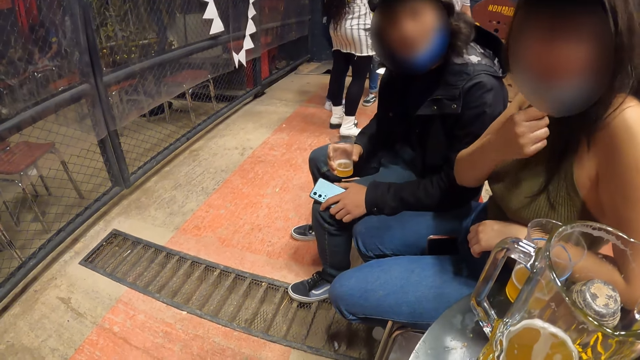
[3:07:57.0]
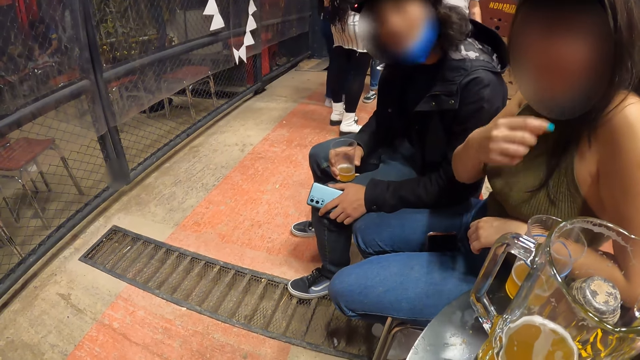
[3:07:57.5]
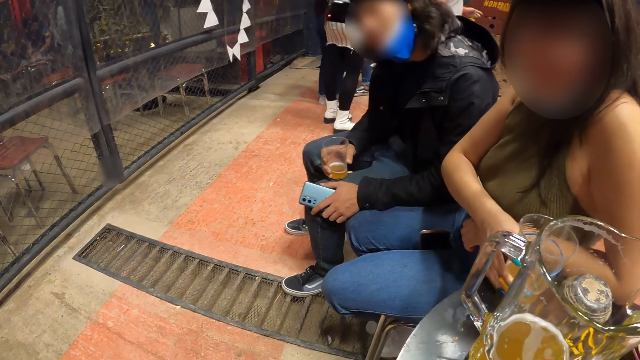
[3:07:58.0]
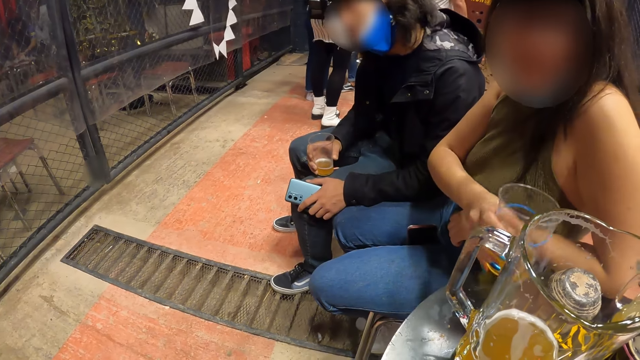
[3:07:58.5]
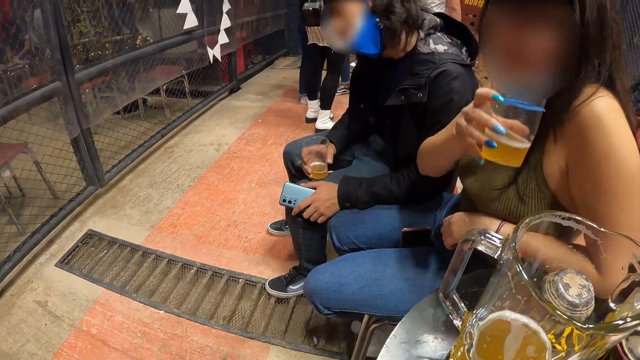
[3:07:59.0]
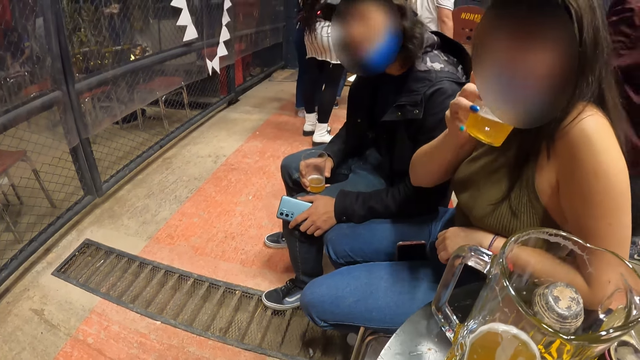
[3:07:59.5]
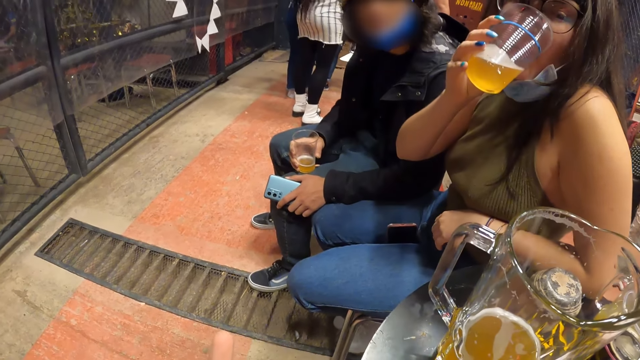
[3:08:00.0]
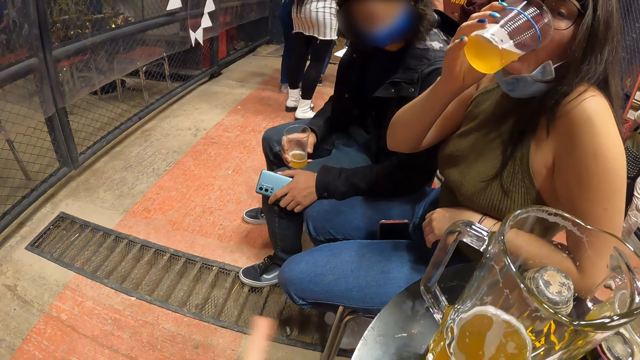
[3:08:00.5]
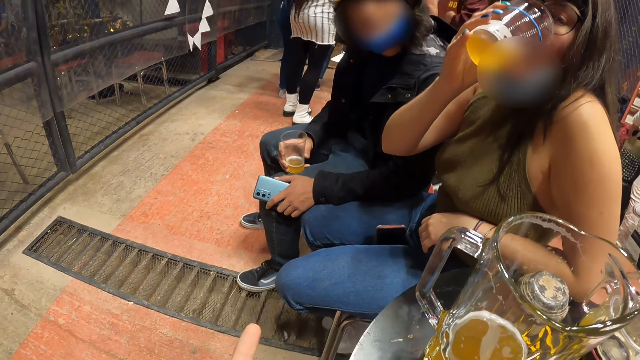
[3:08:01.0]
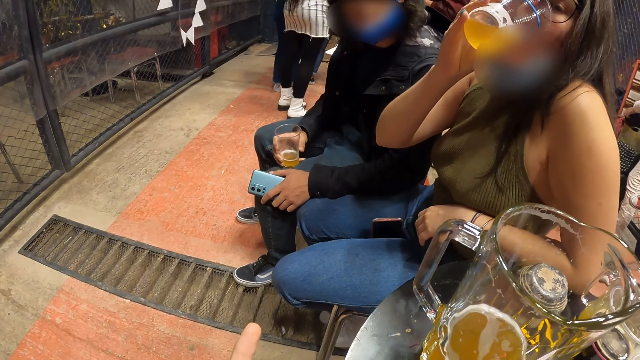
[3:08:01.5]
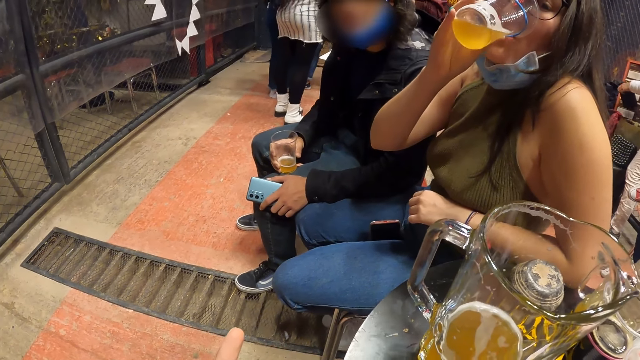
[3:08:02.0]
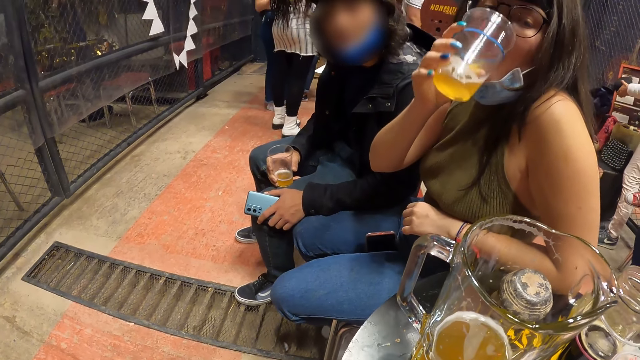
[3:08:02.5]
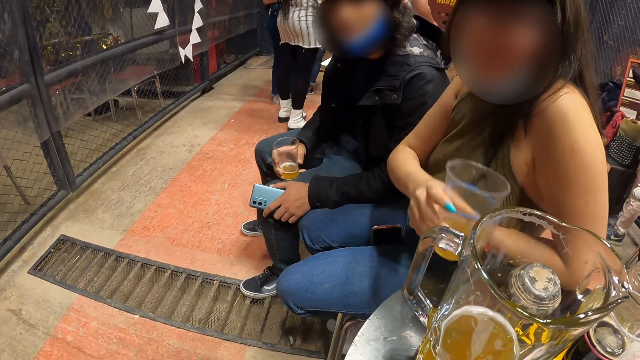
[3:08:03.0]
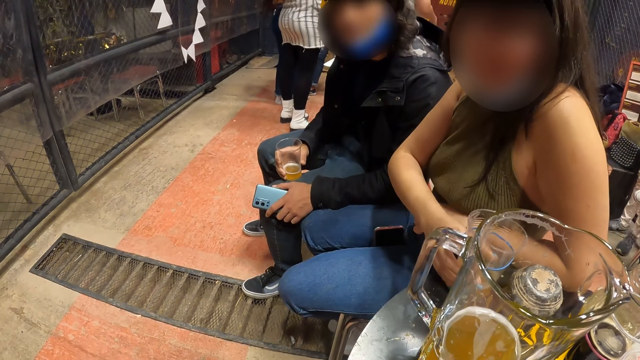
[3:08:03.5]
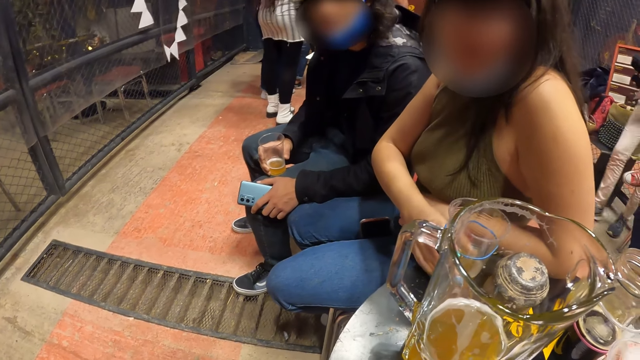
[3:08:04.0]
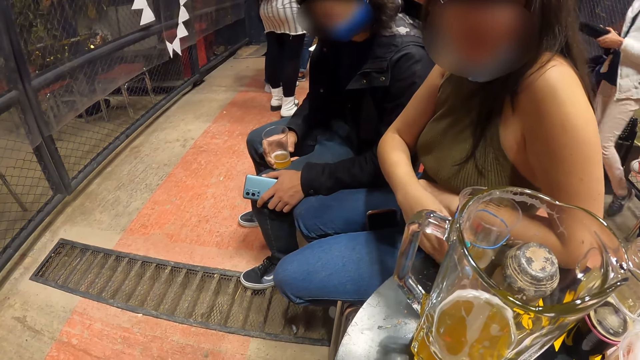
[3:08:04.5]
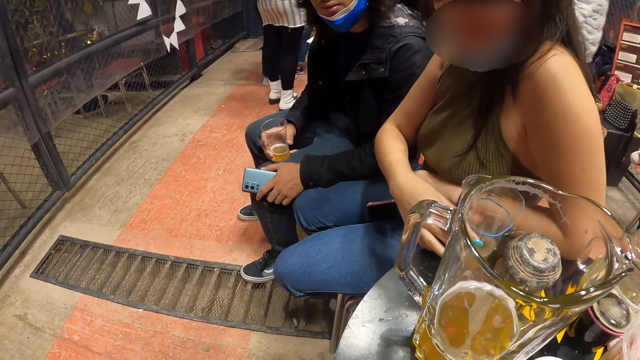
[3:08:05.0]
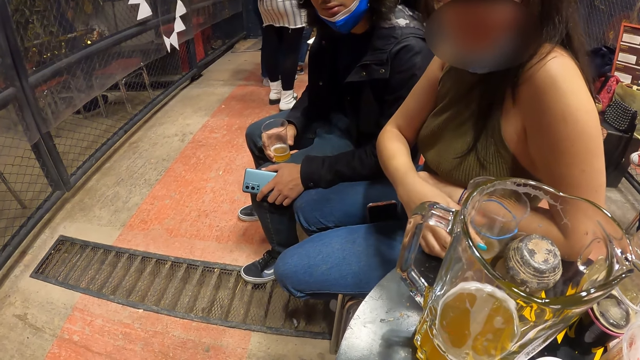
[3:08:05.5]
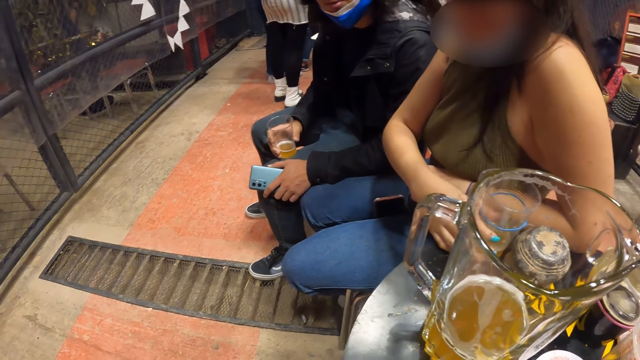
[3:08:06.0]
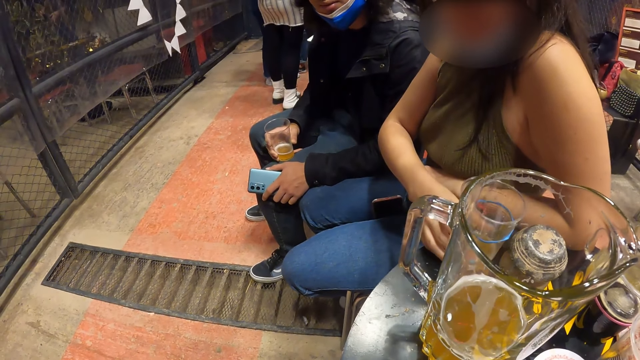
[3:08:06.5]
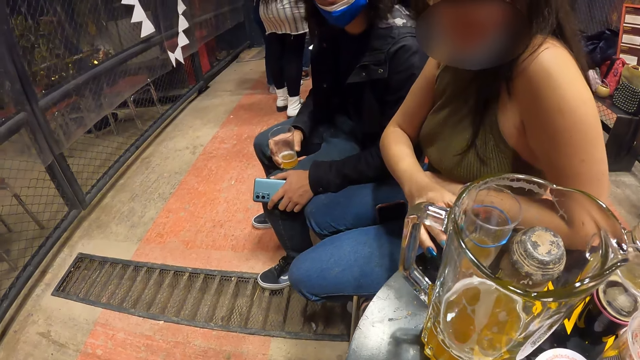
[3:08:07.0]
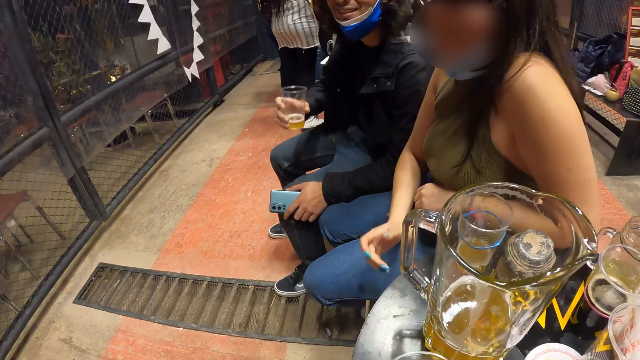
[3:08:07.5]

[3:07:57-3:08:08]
The woman picks up the cup on the table with her right hand. She drinks from the cup in her right hand. She drops the cup in her right hand on the table. The camera wearer looks around.

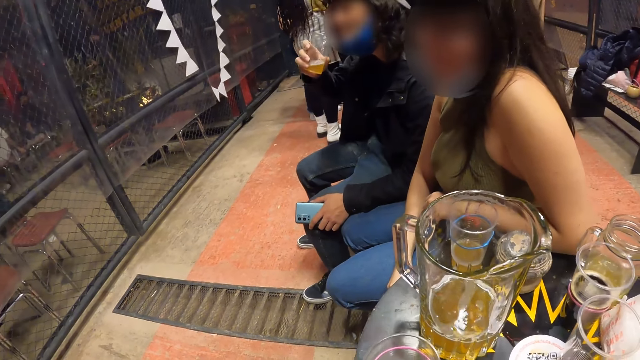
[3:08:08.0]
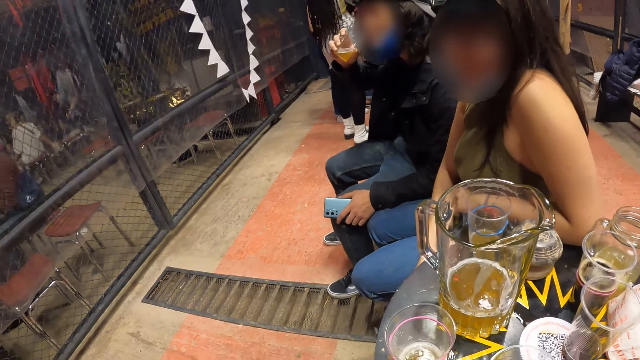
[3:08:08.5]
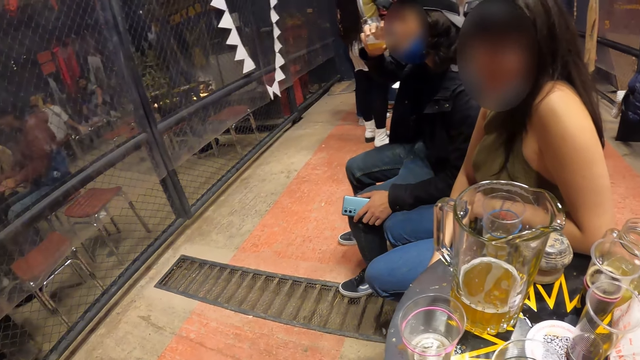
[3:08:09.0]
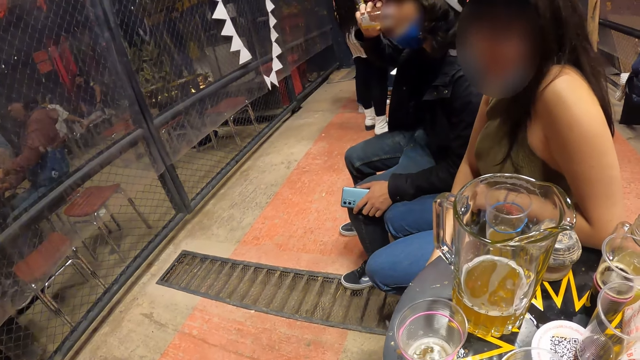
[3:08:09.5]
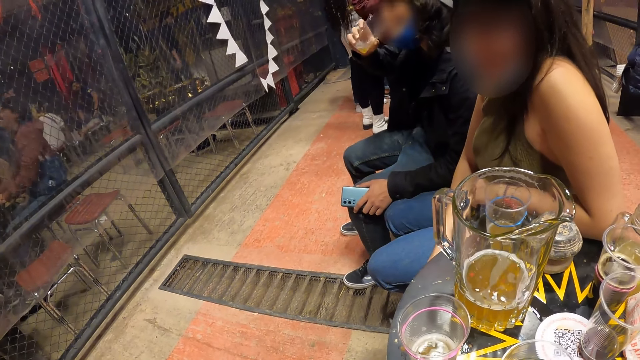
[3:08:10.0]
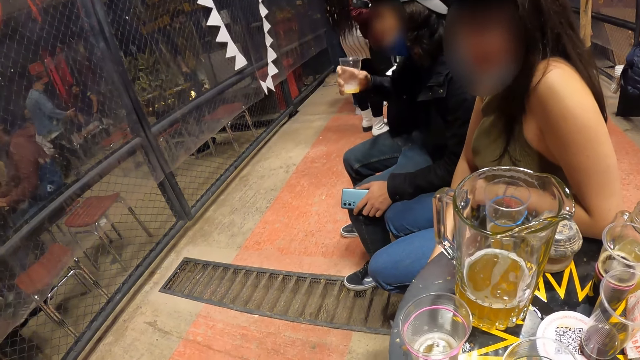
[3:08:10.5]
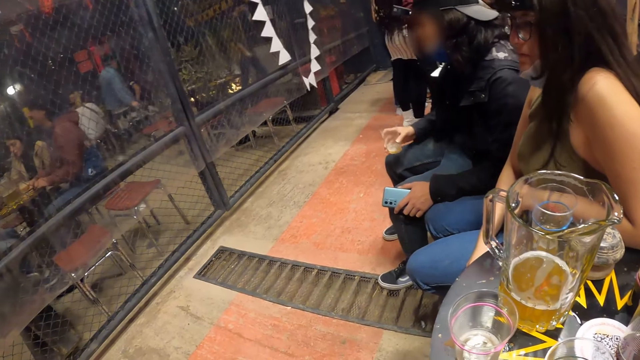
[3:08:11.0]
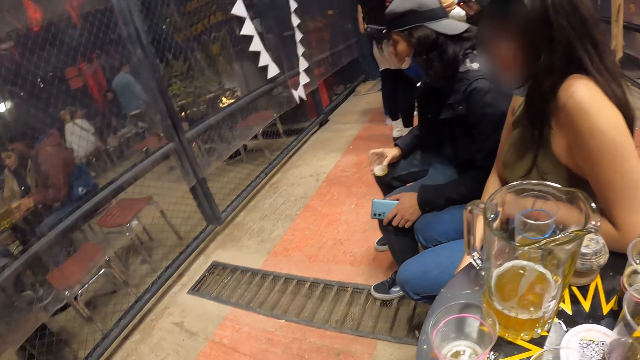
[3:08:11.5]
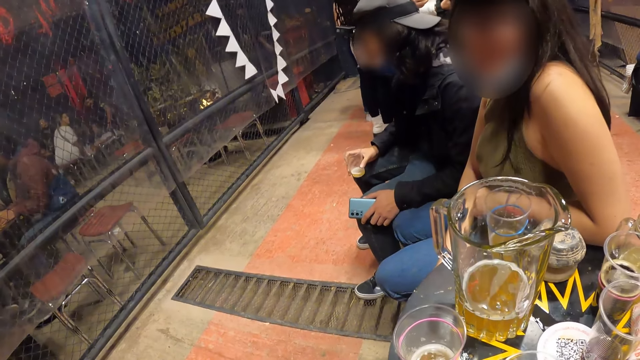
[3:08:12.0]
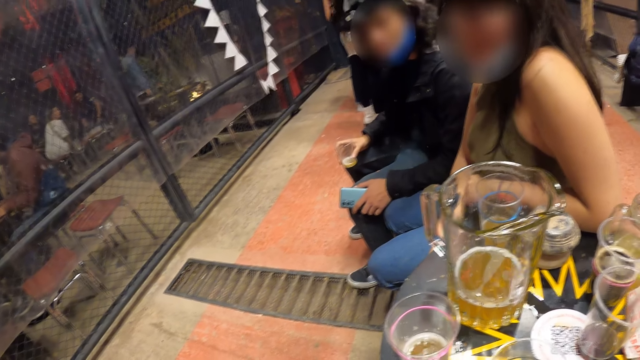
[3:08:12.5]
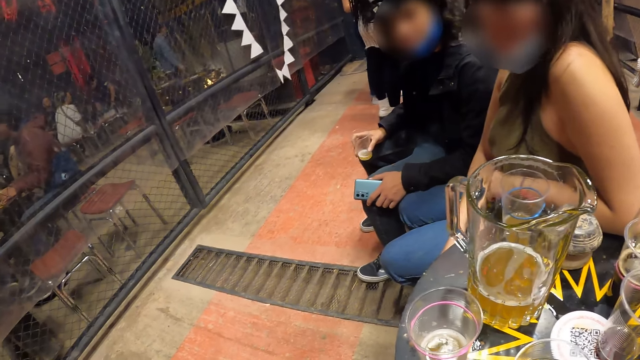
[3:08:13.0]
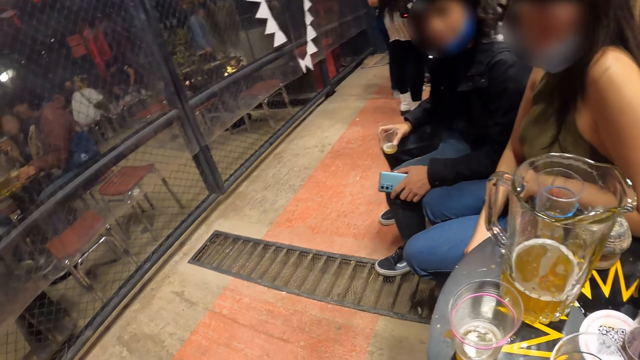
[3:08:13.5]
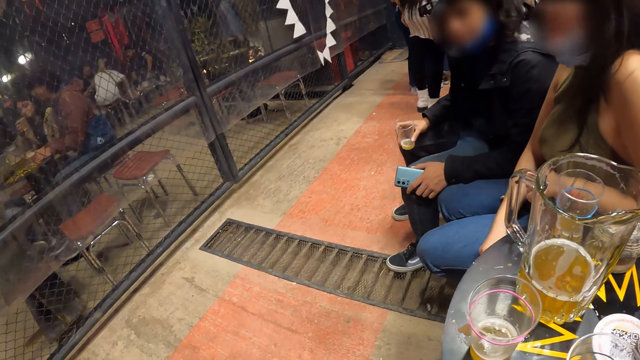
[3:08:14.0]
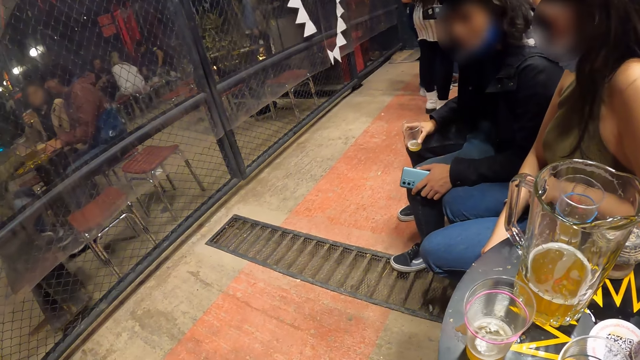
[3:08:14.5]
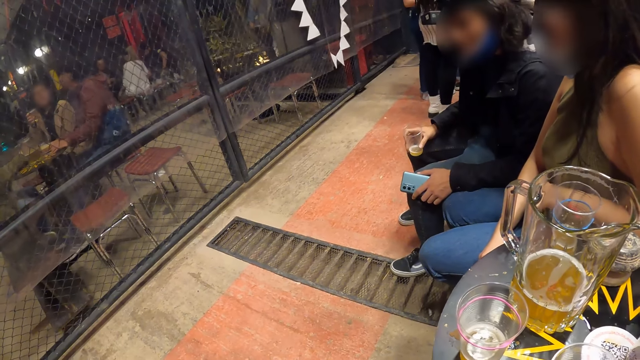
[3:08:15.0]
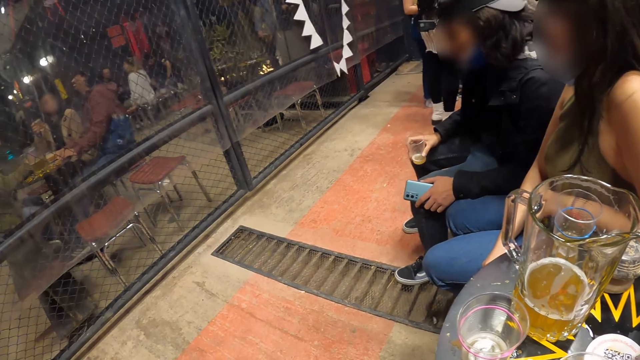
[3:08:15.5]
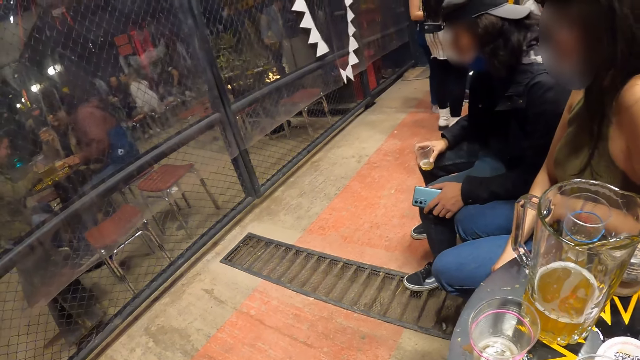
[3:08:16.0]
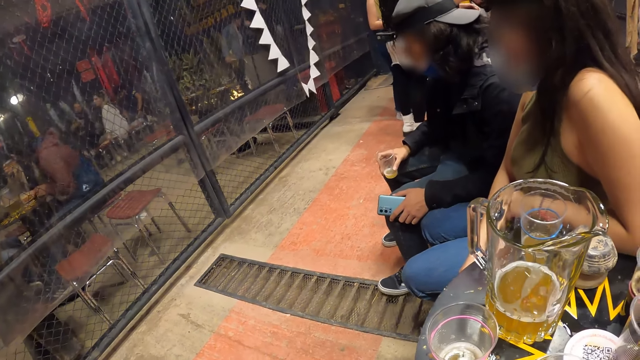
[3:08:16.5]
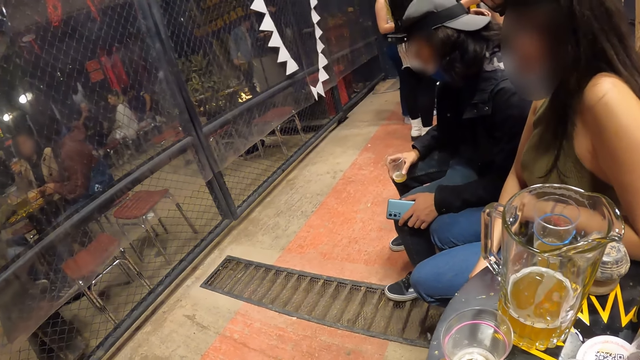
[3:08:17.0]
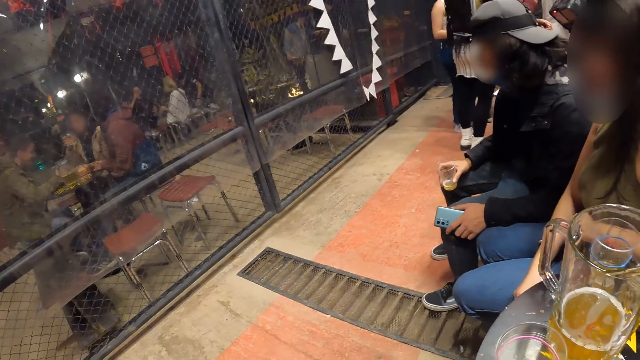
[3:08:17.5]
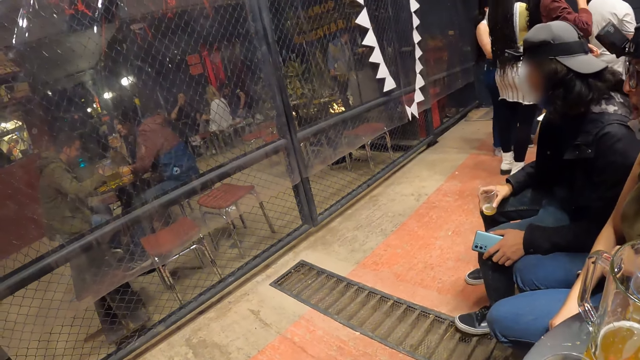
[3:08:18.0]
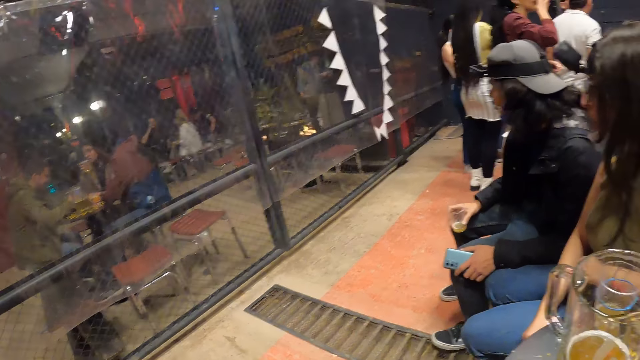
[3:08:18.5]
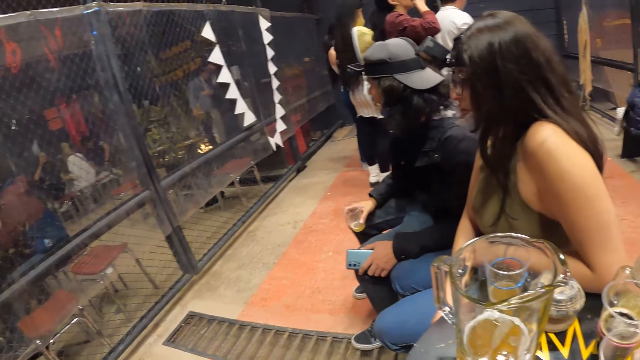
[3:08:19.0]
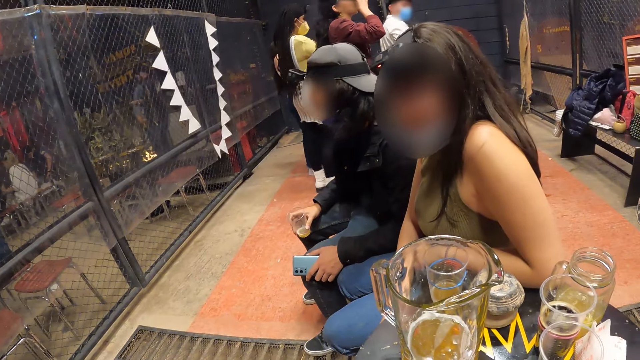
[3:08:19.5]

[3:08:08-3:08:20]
The man drinks from the cup in his right hand.
